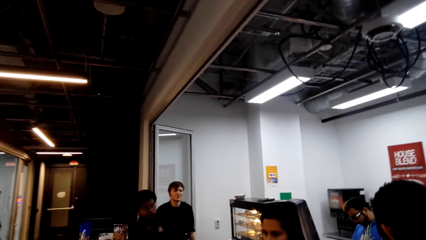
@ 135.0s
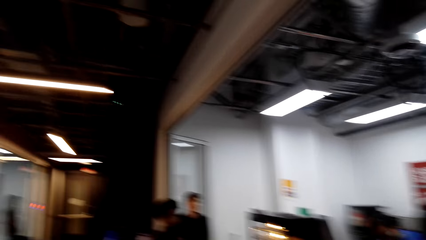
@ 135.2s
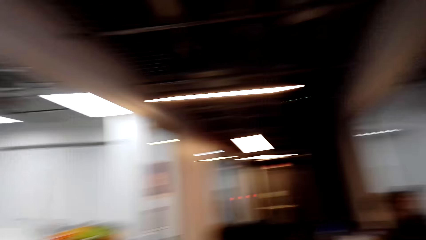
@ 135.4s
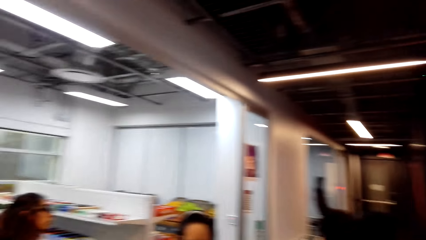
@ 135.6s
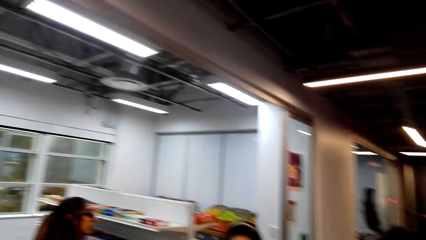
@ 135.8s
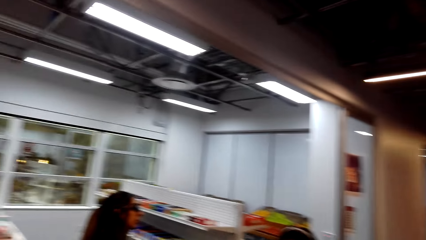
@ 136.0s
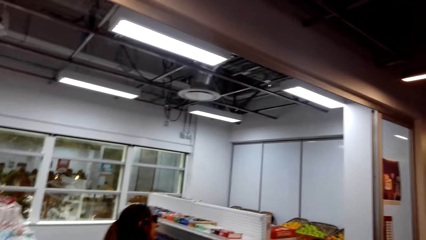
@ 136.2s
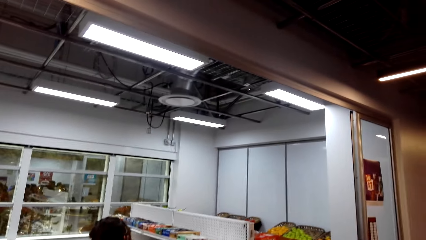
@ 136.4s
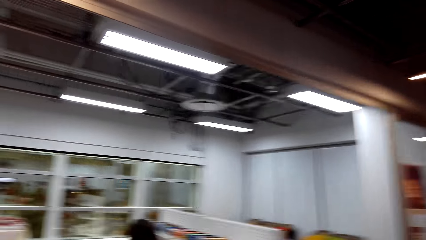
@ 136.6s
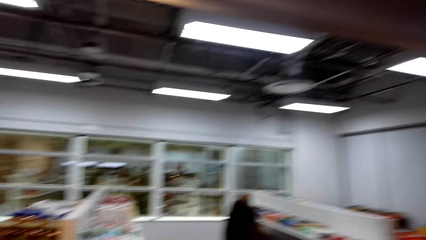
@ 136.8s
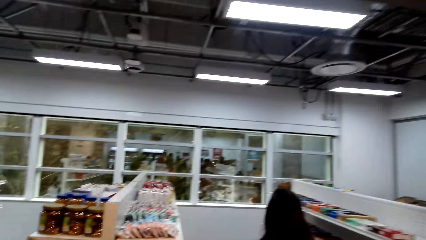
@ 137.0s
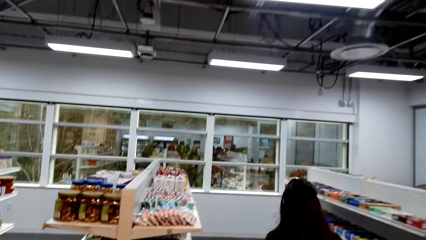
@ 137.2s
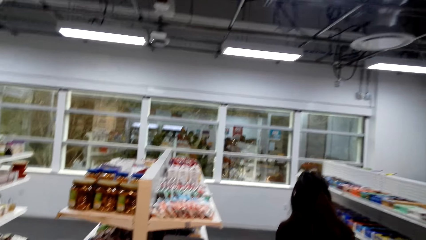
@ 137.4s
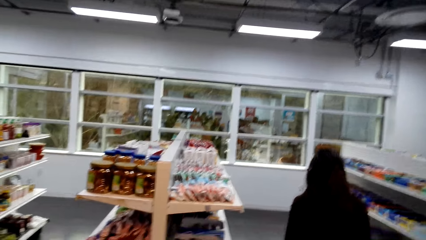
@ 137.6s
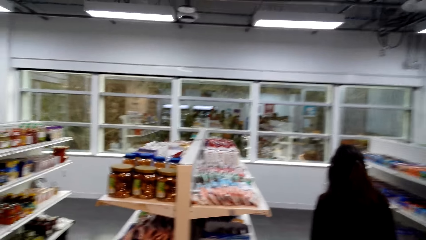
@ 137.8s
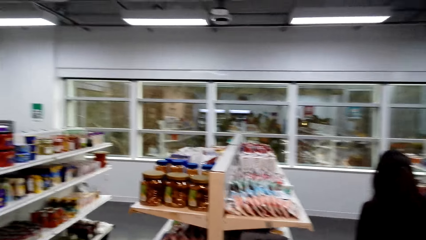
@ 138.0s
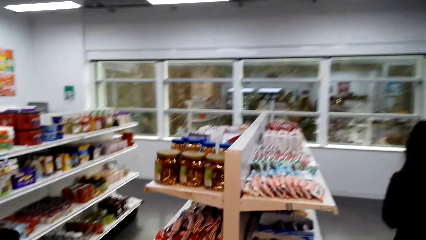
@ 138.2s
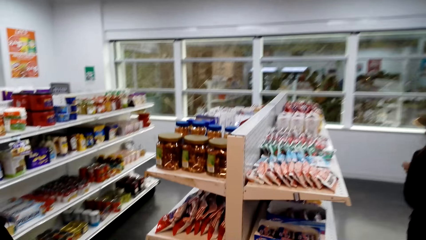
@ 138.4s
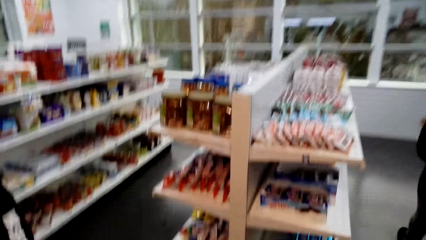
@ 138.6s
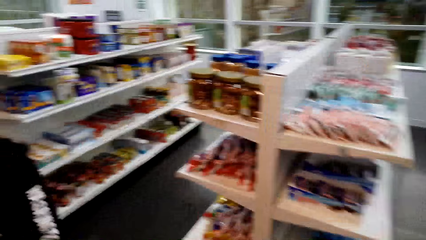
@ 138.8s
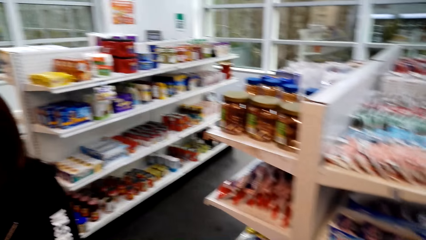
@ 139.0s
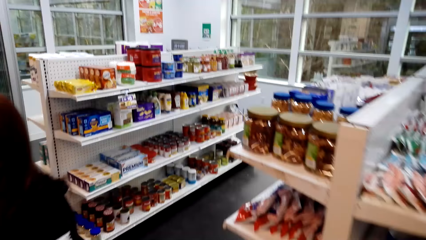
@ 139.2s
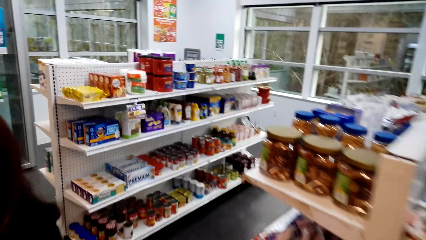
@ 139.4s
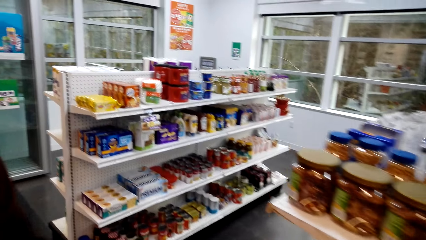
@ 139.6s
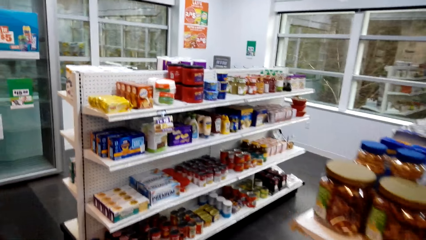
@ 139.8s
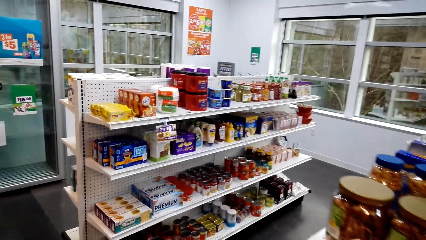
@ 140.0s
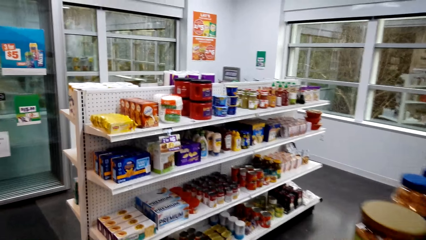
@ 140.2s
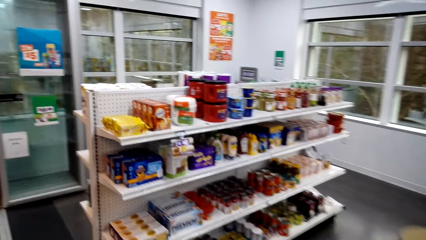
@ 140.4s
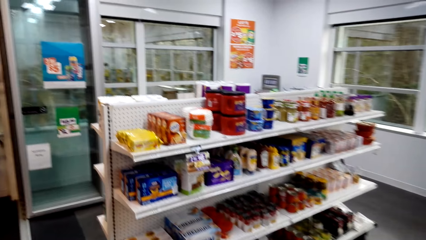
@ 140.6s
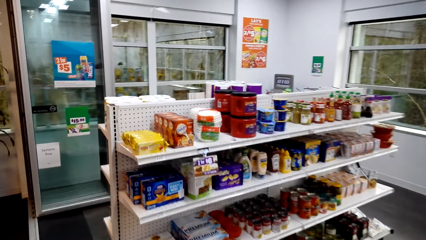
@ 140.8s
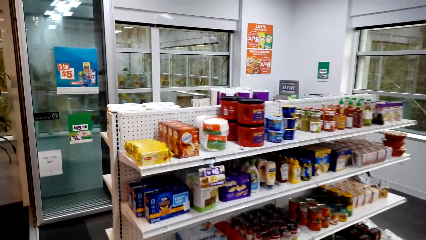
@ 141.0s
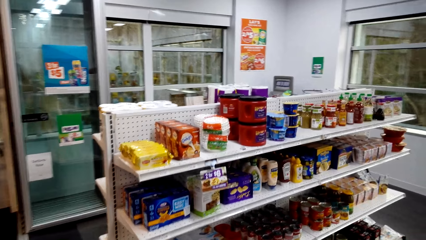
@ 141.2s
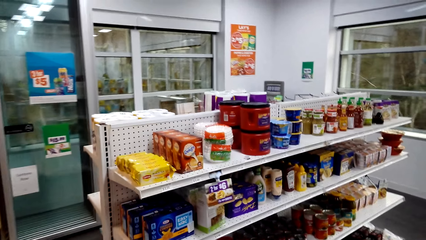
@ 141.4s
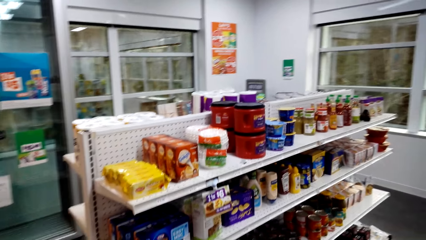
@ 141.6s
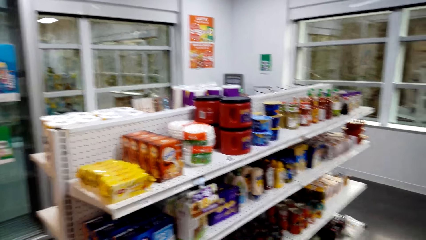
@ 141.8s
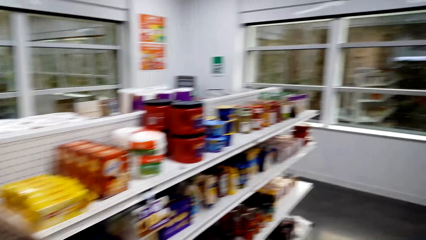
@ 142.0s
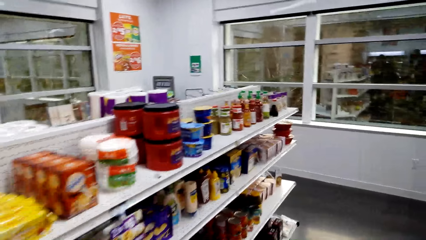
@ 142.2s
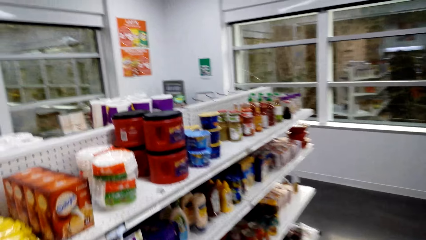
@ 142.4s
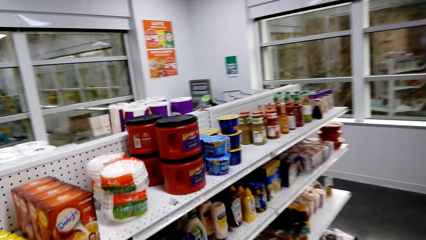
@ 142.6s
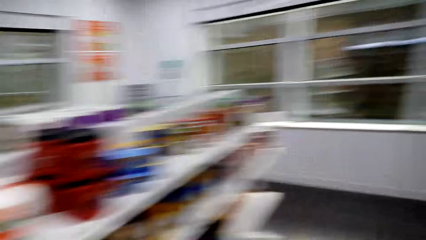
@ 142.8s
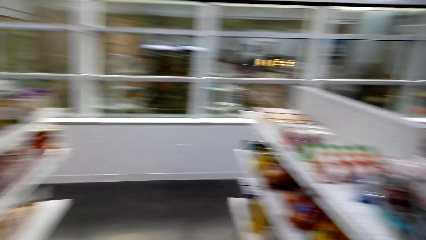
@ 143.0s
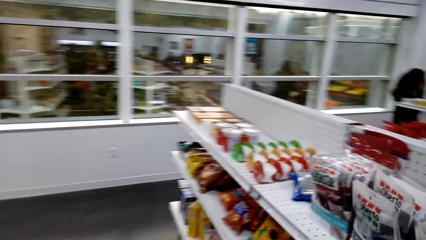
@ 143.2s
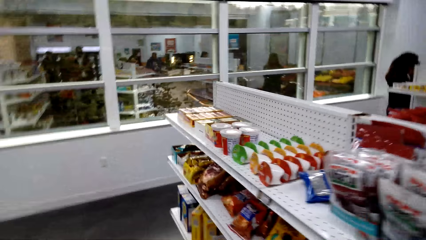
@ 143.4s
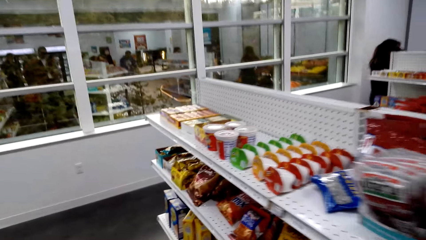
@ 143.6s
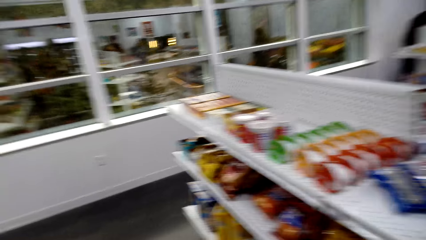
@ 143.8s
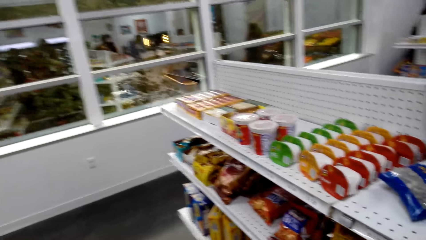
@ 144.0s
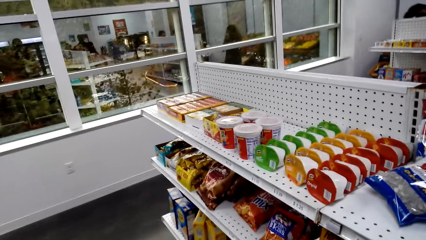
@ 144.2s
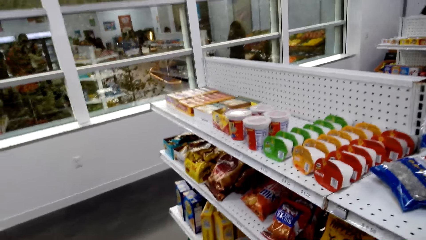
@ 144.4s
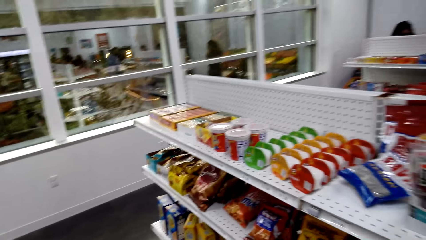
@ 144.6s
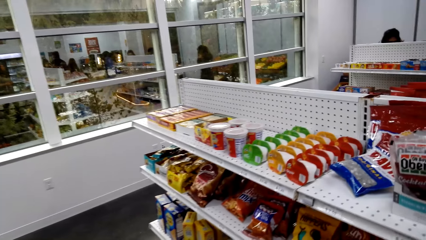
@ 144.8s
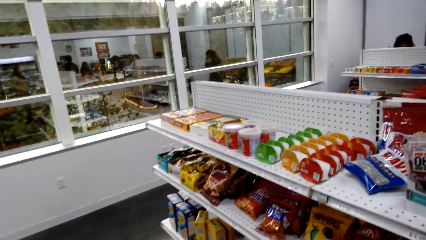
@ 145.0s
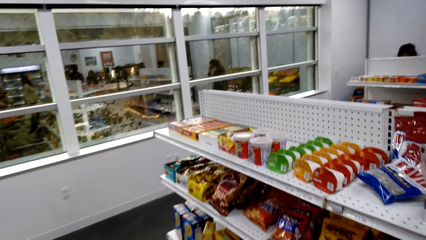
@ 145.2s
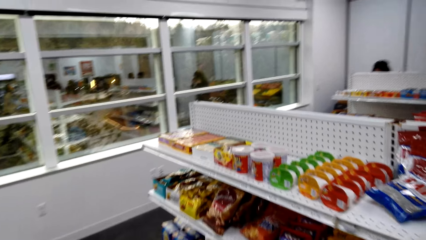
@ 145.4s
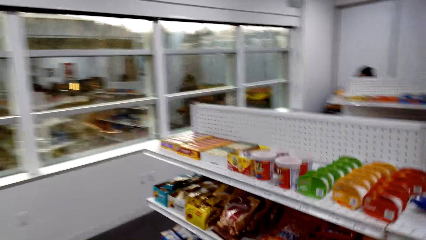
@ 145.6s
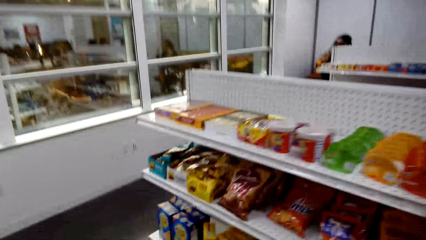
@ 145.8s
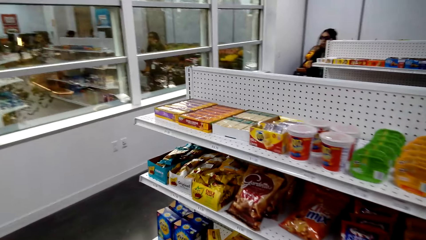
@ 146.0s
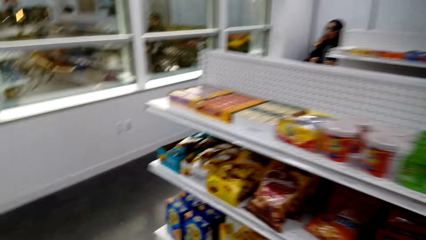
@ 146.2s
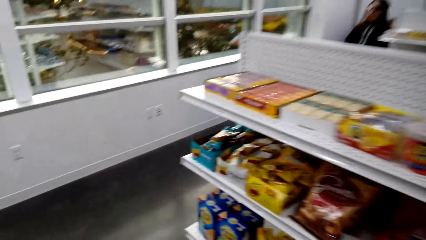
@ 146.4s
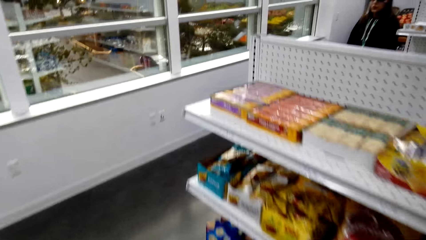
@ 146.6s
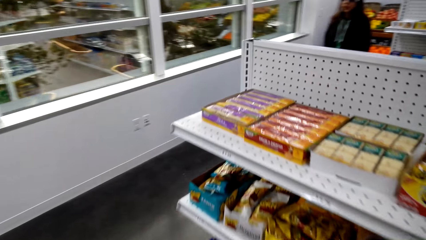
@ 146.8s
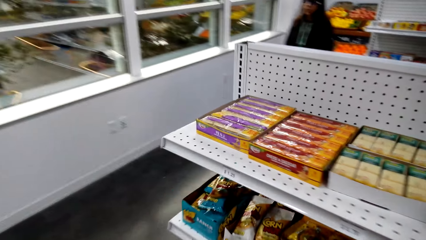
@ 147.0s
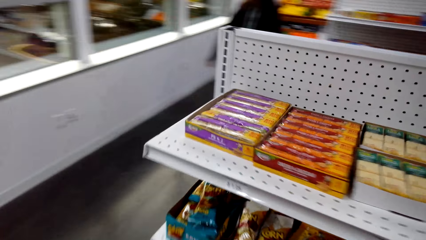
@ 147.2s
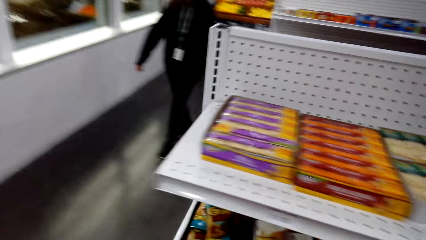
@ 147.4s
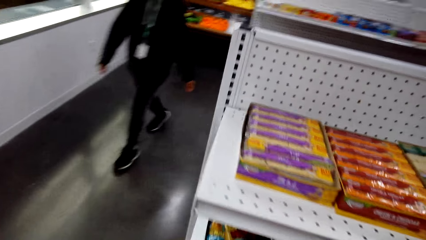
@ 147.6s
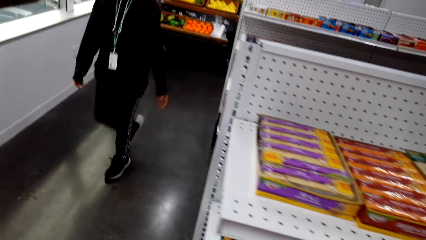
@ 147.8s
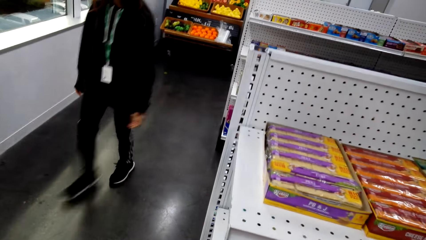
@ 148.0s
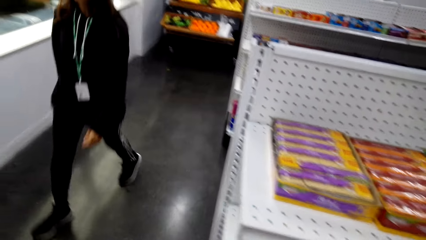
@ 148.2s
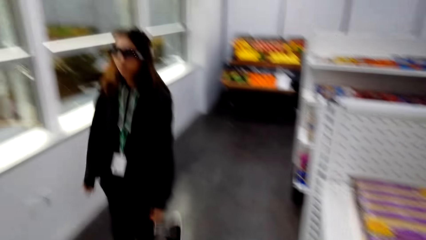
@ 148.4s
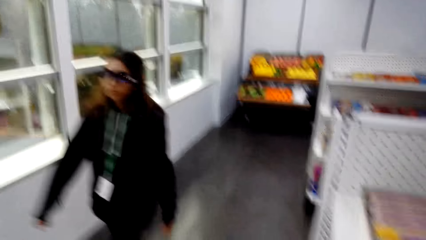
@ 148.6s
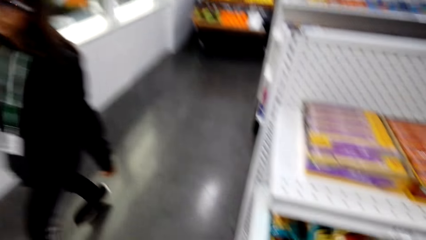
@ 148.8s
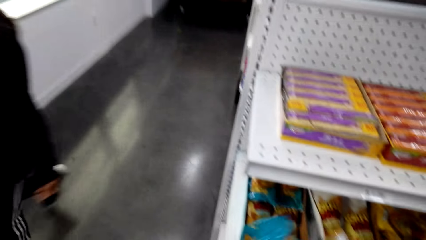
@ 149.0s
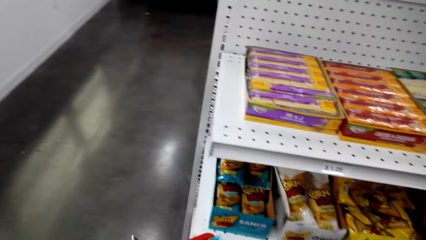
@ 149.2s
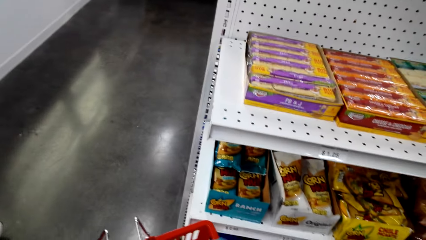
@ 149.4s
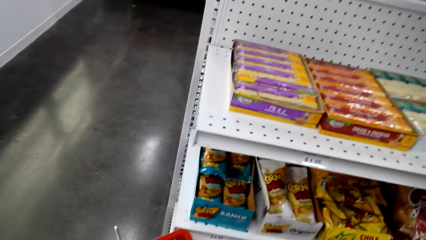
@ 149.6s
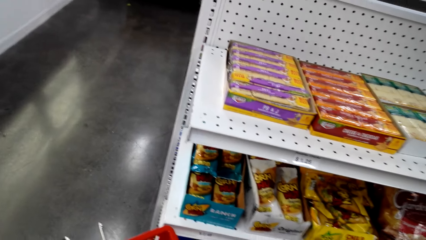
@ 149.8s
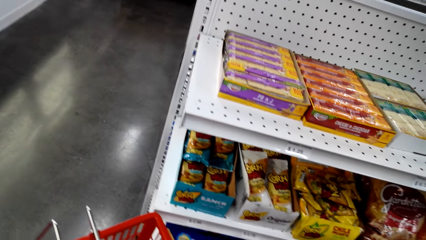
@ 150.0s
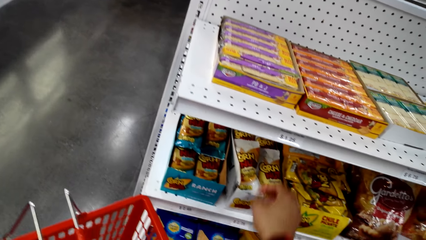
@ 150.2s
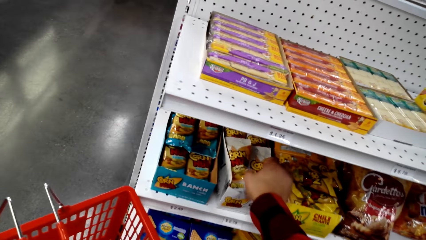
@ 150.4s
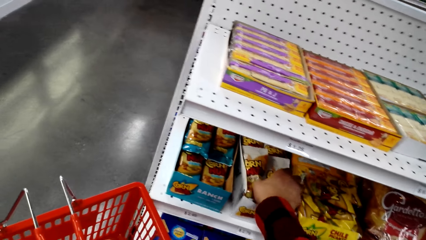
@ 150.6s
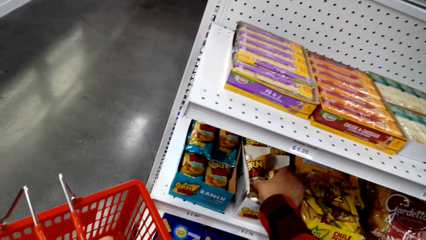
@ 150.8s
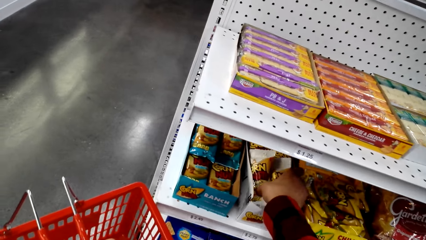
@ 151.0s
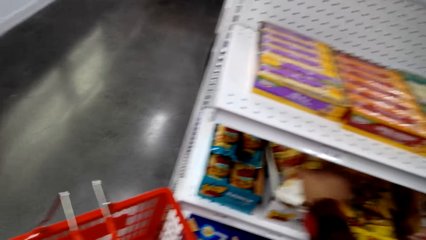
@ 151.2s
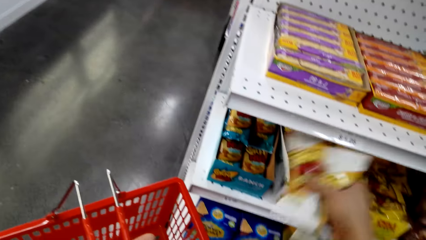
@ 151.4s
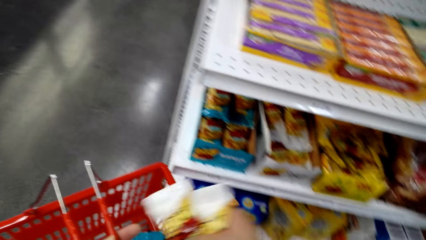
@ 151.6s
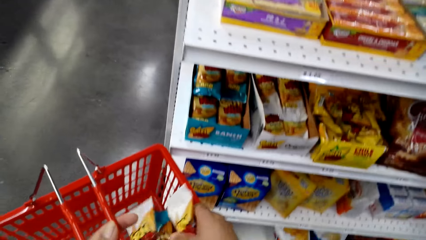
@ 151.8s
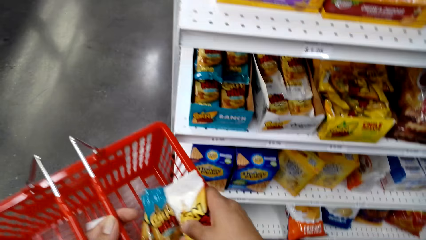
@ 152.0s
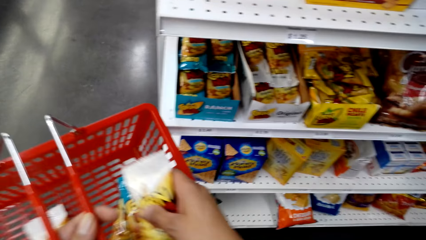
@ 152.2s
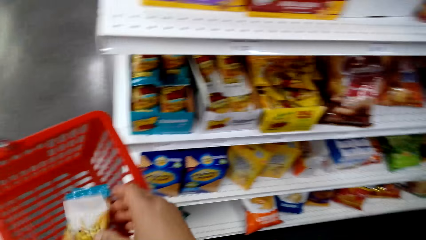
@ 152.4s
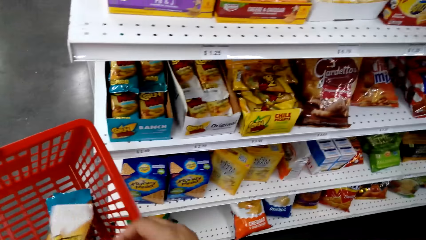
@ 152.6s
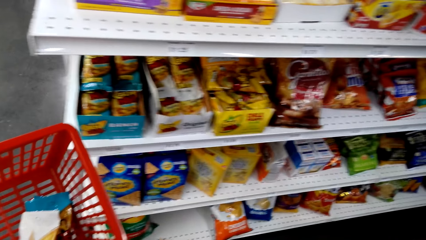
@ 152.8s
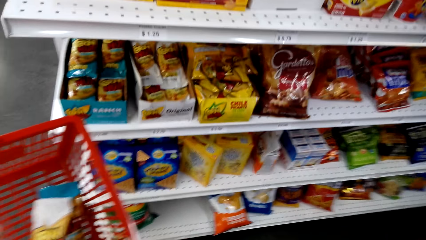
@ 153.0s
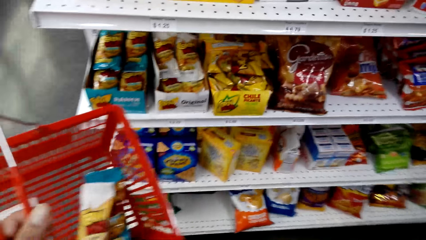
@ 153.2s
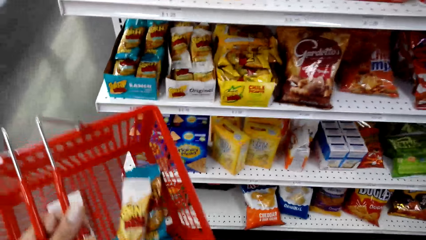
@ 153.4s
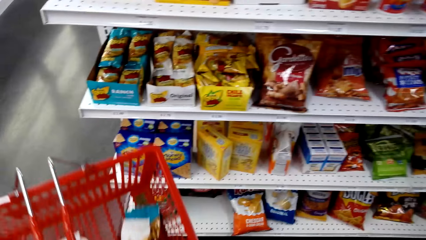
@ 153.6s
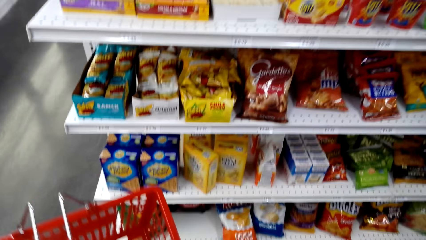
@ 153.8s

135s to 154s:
The camera wearer walks towards the rack. They inspect the racks. They move the packets from the boxes to the shopping basket. They pick snacks from the shelf and put the snacks in the shopping basket.
